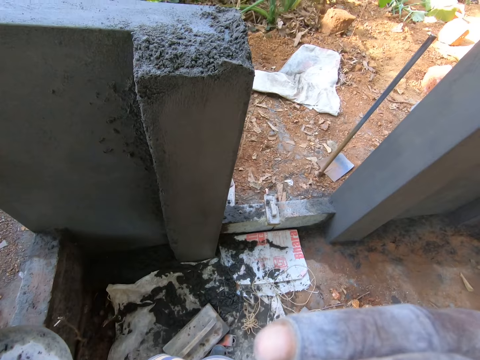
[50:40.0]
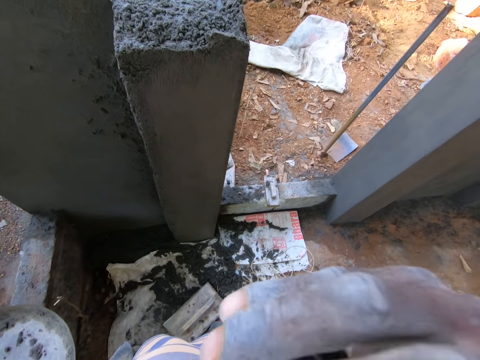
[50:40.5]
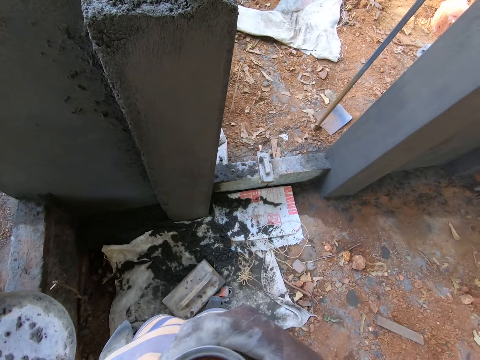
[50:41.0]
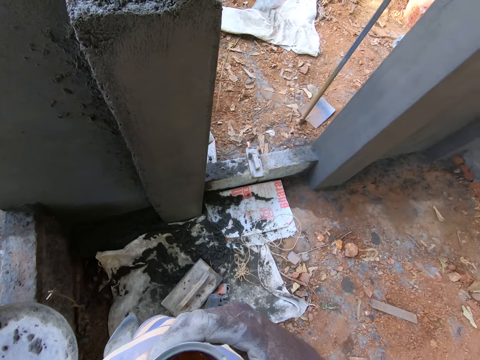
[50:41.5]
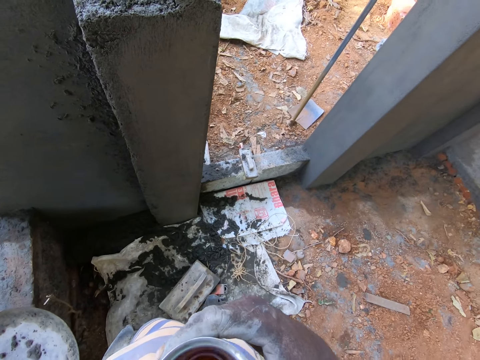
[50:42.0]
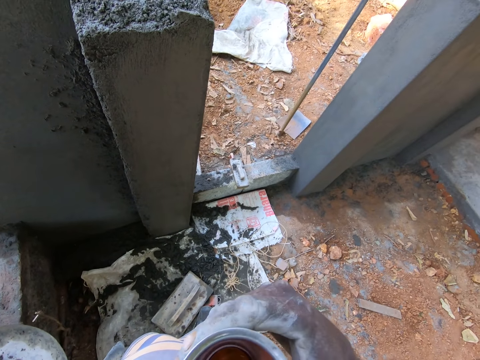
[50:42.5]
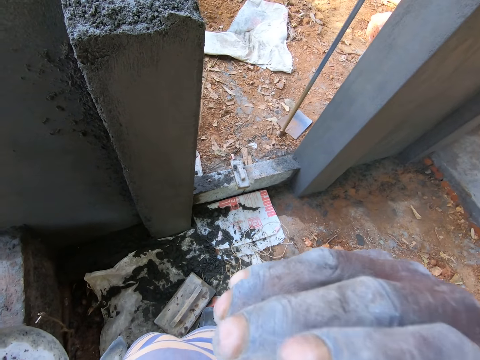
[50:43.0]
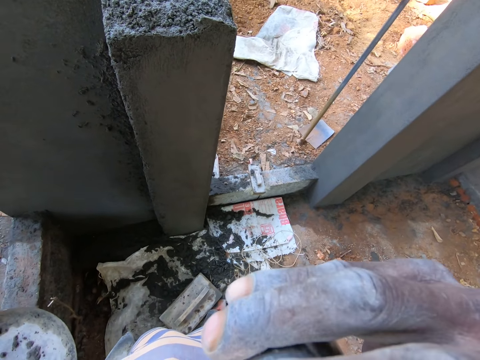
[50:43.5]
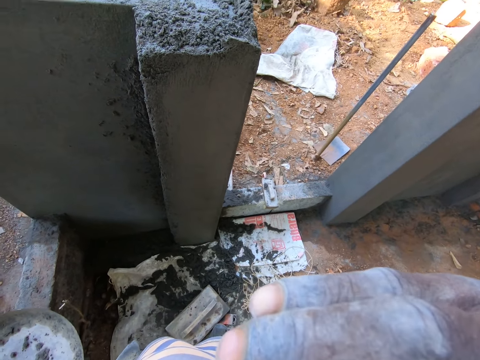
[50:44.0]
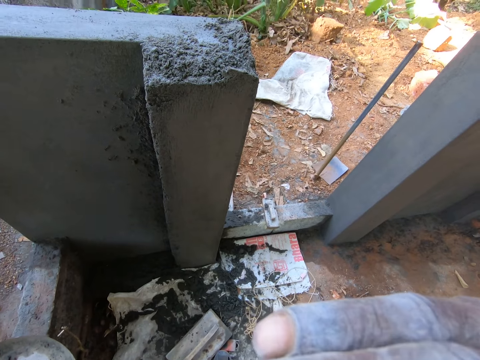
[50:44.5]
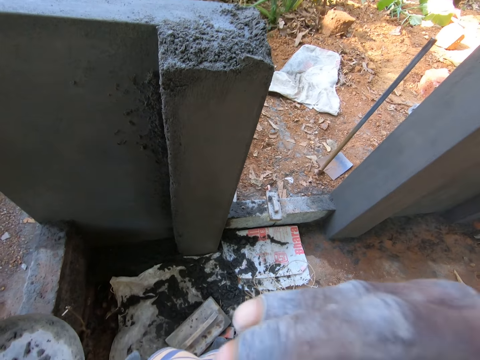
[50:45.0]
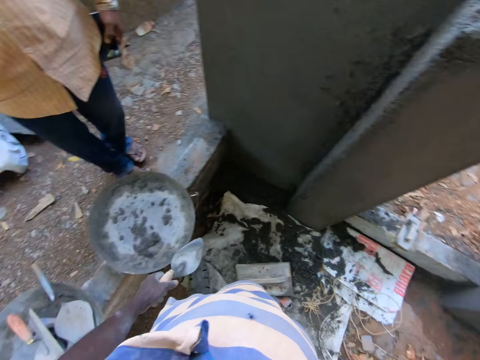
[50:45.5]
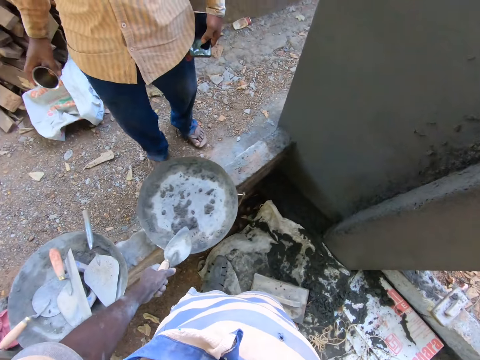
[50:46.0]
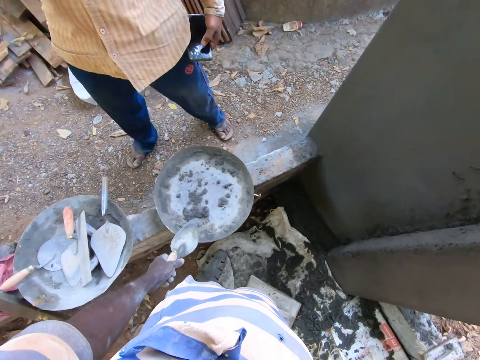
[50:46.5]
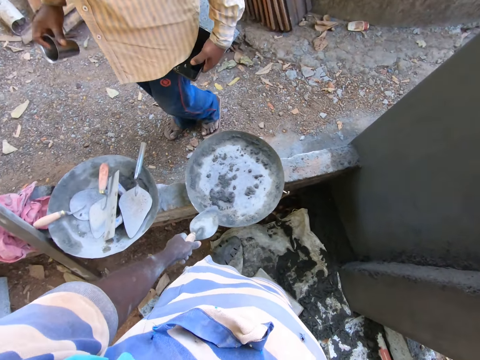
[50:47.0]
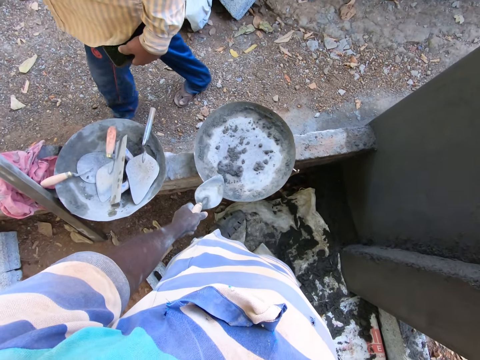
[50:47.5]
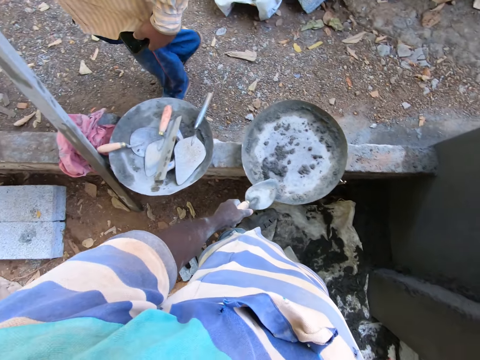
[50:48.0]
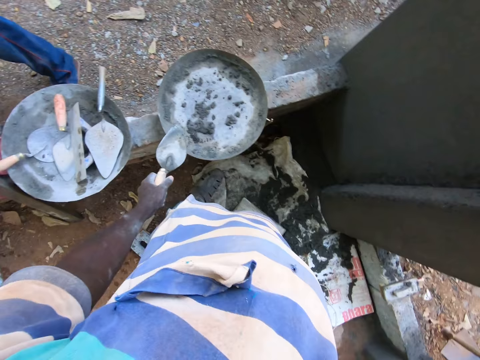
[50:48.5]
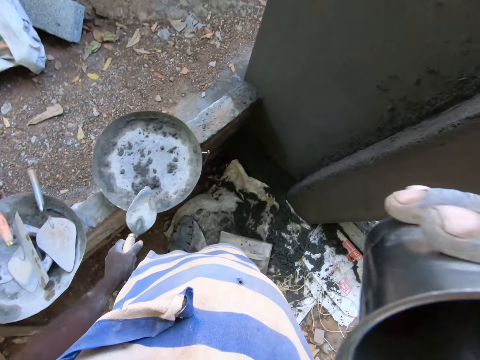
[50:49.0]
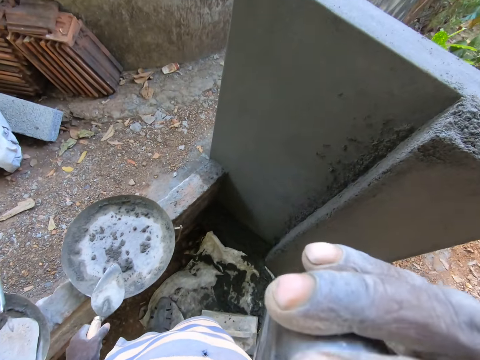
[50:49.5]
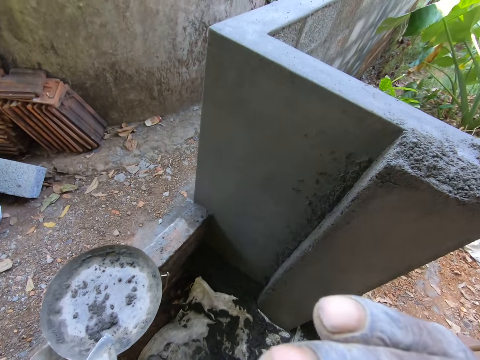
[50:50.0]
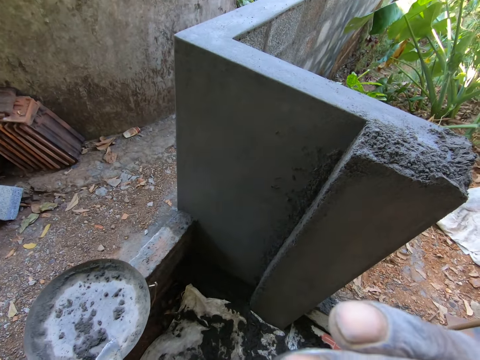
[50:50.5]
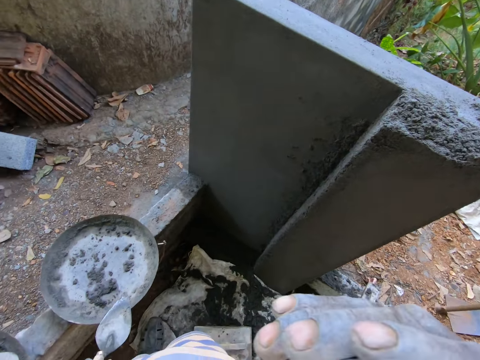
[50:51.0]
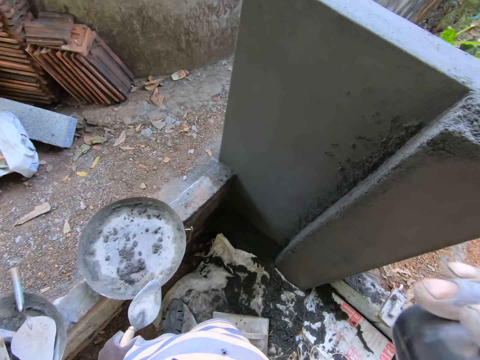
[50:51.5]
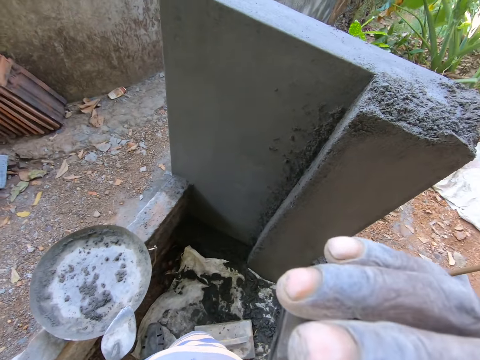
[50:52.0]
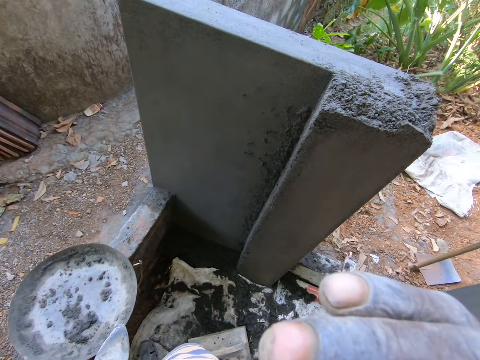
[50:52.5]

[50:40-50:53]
The camera wearer drinks coffee. They drink coffee again. The man pours the drink from the cup on the floor with his right hand. The man interacts with the camera wearer. The camera wearer drinks coffee.

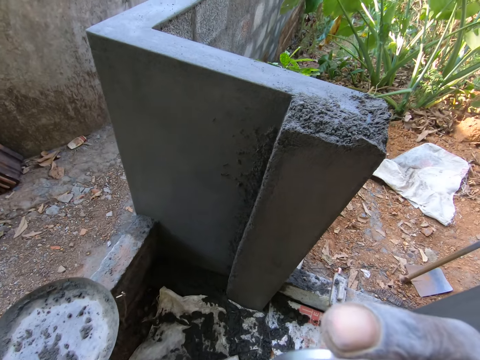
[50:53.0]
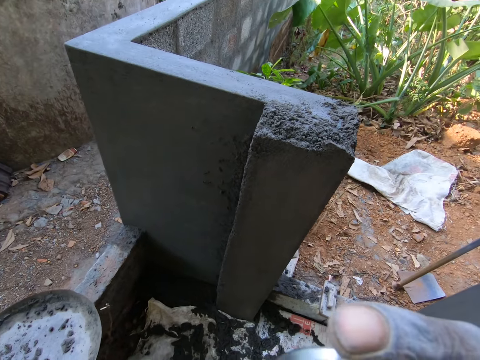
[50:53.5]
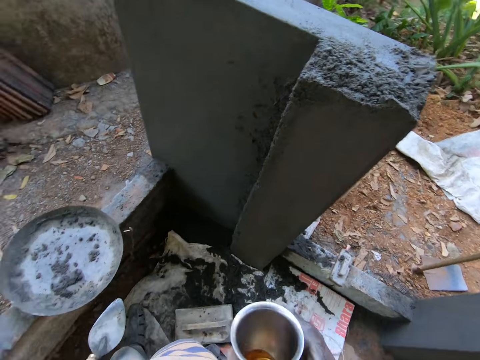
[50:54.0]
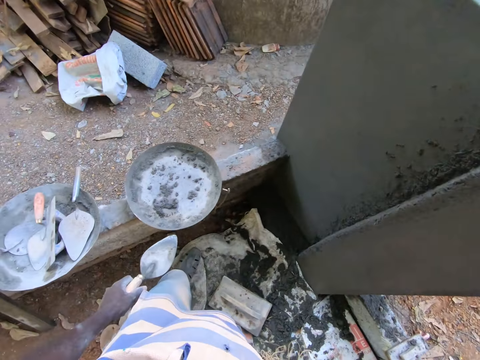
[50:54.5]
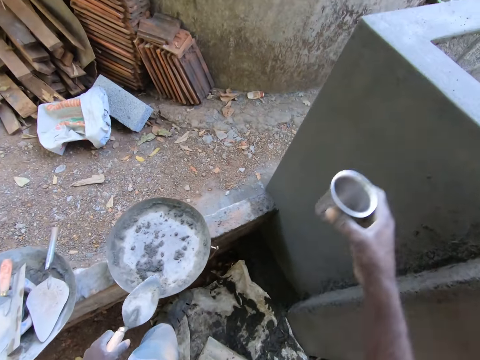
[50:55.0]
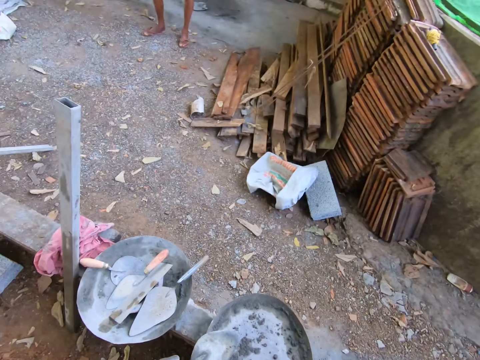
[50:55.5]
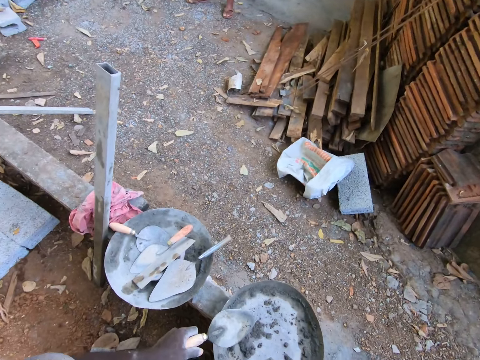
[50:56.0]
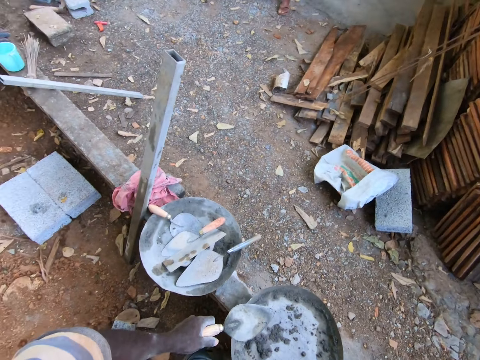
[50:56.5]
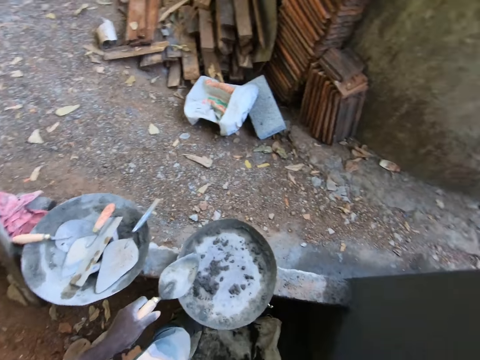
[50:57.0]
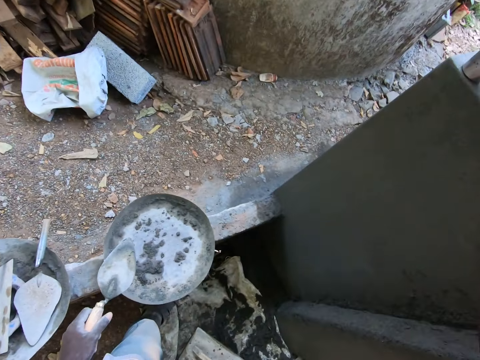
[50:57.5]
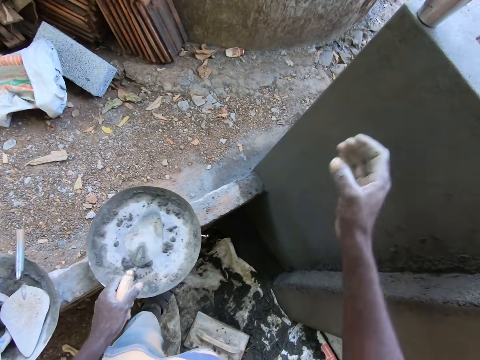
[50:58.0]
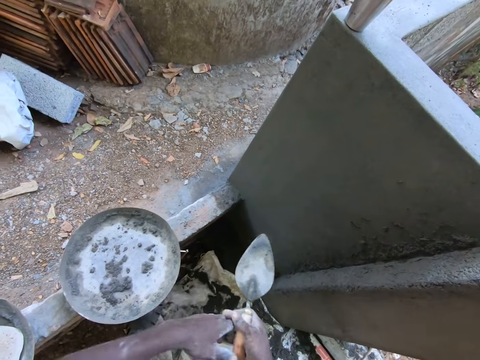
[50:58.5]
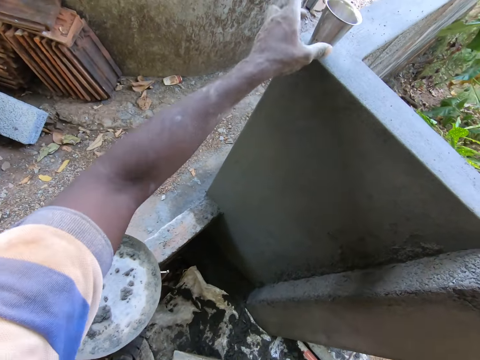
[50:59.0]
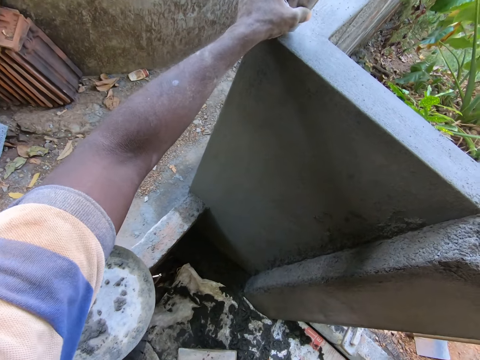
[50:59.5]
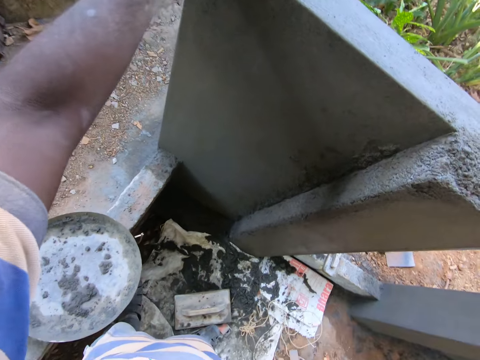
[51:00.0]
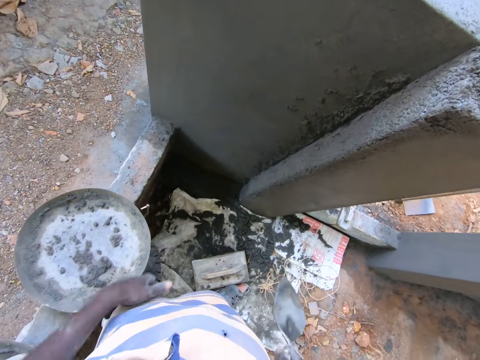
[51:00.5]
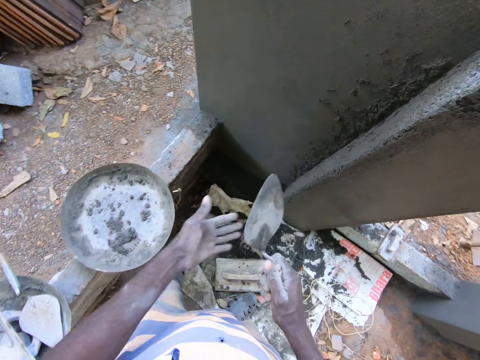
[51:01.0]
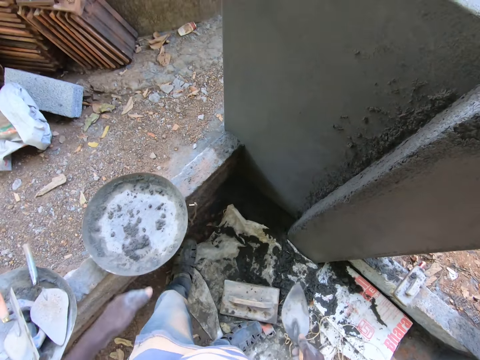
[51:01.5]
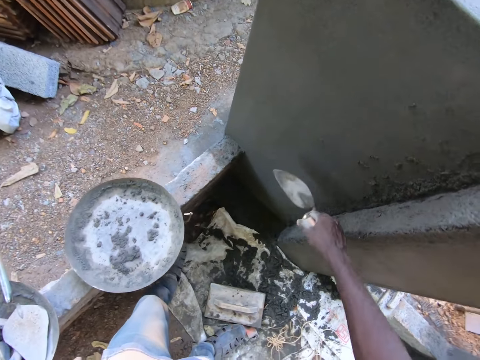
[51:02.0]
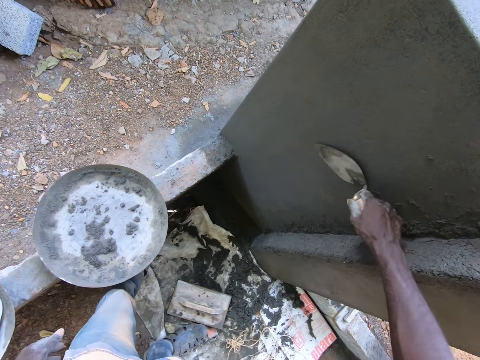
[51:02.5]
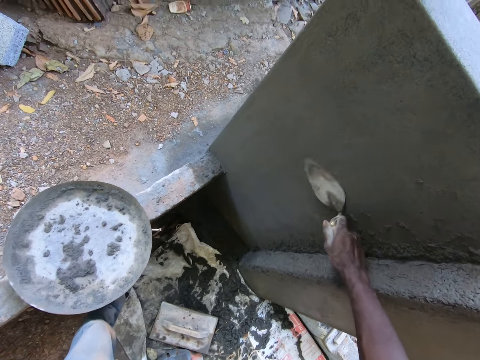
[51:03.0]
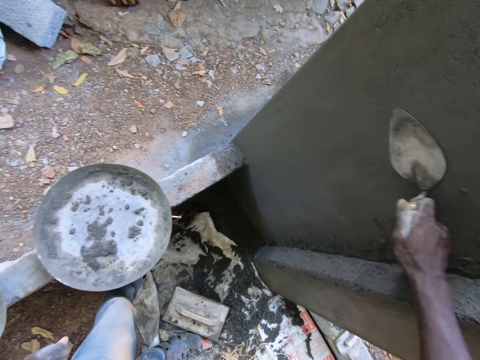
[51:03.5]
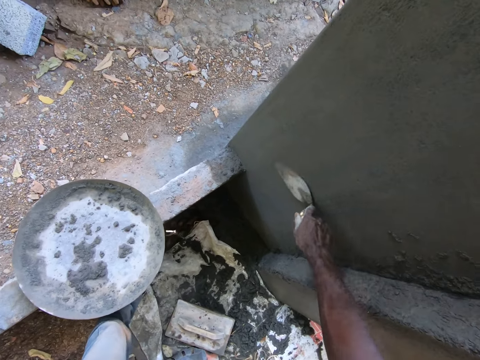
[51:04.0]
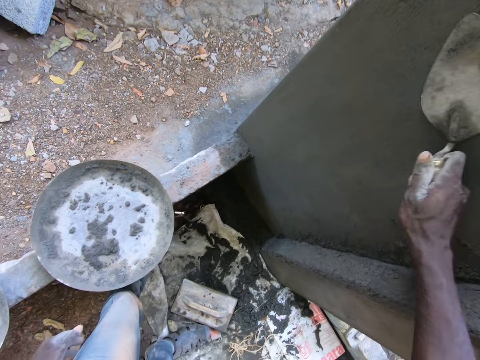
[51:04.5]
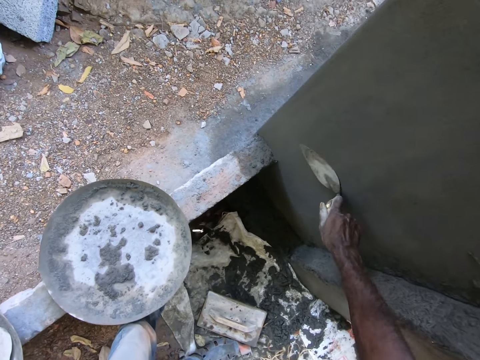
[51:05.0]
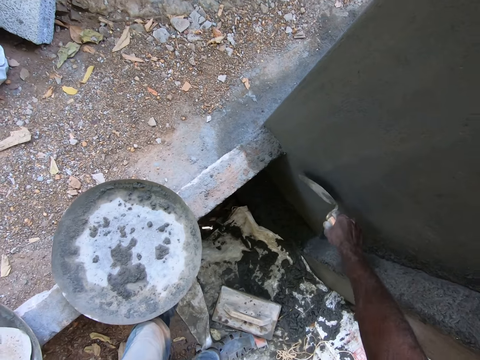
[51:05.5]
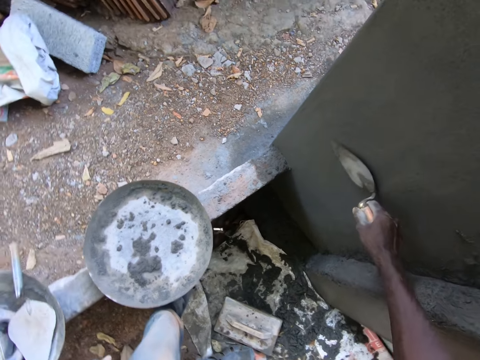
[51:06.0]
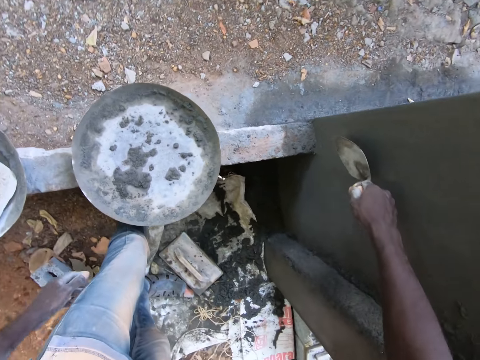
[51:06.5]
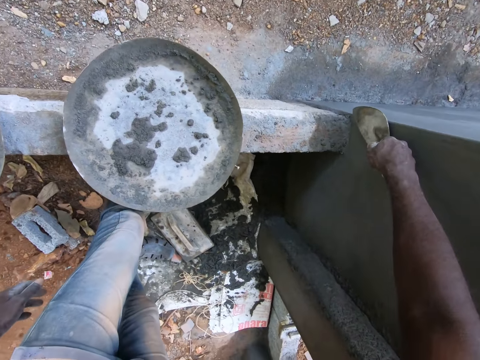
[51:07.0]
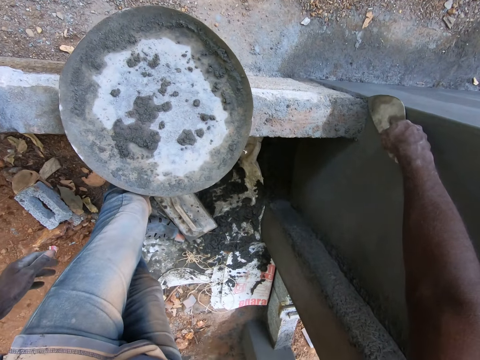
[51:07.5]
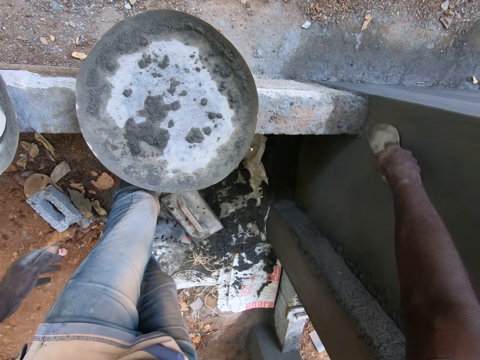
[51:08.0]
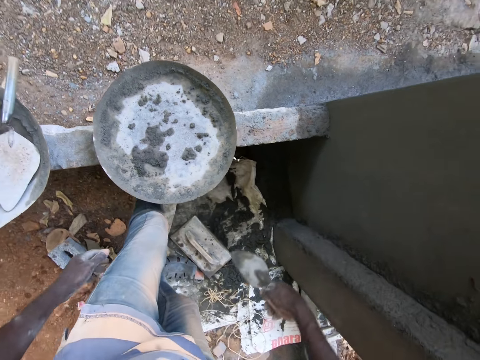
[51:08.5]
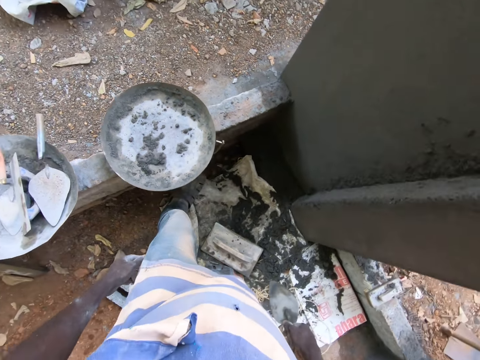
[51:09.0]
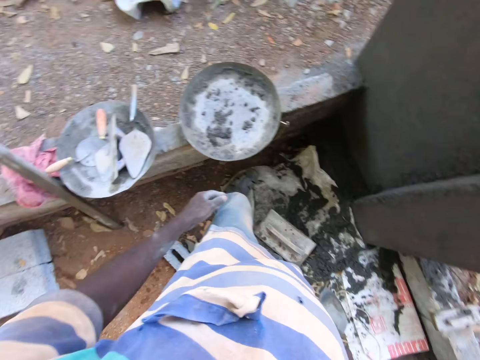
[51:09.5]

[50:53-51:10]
The camera wearer drinks coffee. He pours the drink from the cup on the floor with his right hand. He places a tumbler on a wall. He passes the hand trowel to his right hand with his left hand. He moves the cup on the wall with his left hand. He hits his left hand with the hand trowel in his right hand. He plasters the wall with the hand trowel in his right hand. He smoothens the wall with the trowel. He smoothens the wall with the trowel repeatedly.
